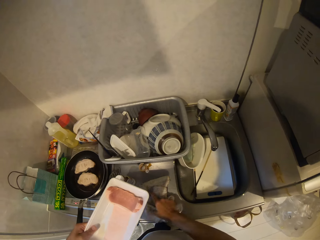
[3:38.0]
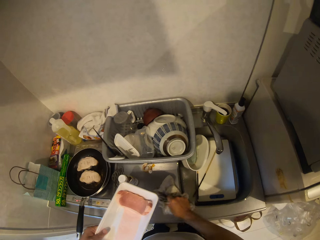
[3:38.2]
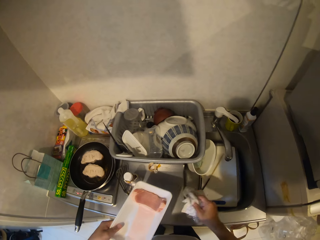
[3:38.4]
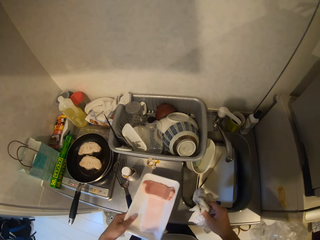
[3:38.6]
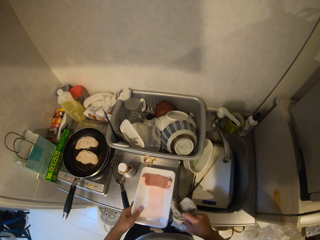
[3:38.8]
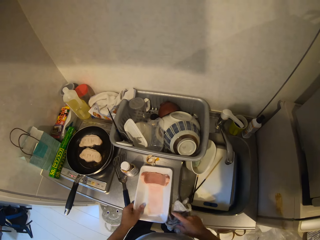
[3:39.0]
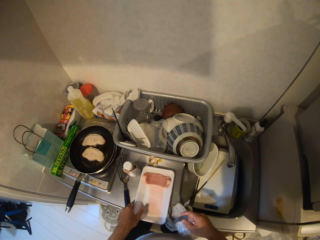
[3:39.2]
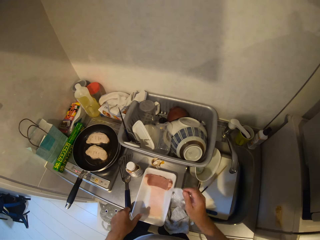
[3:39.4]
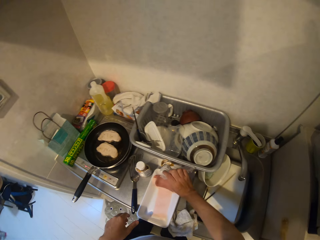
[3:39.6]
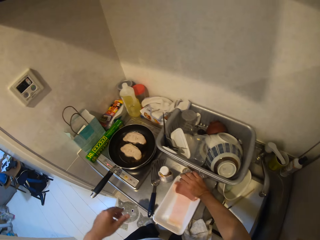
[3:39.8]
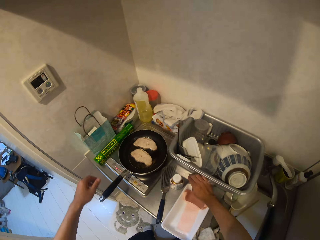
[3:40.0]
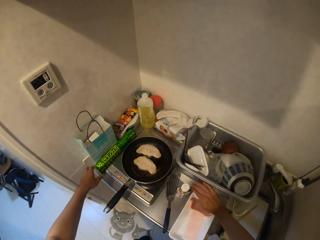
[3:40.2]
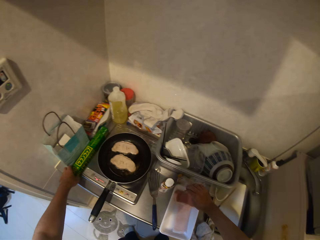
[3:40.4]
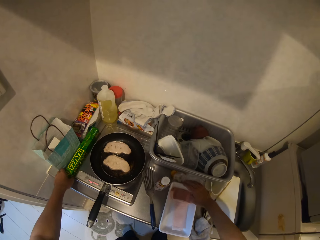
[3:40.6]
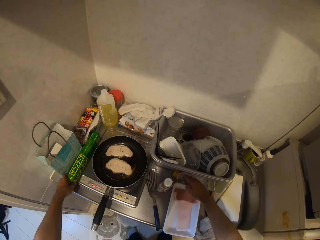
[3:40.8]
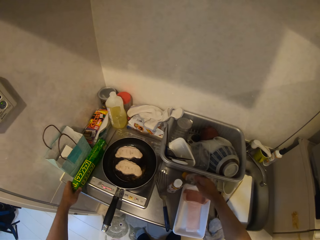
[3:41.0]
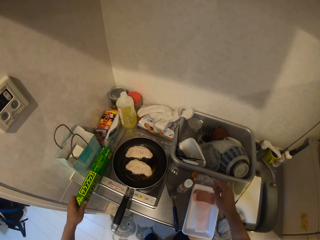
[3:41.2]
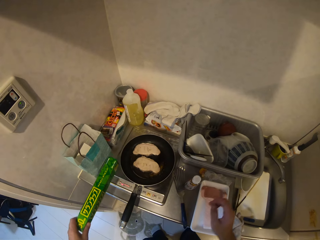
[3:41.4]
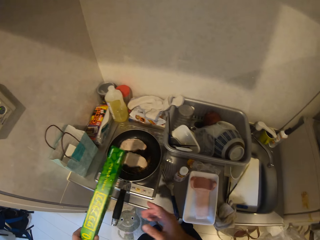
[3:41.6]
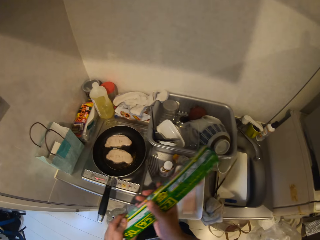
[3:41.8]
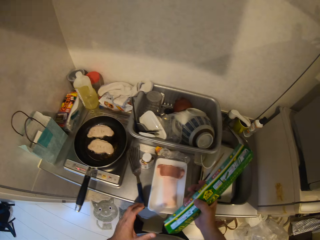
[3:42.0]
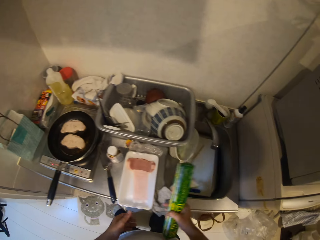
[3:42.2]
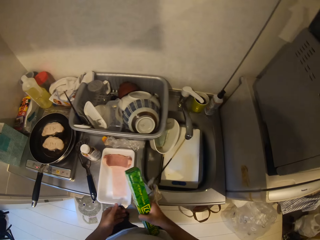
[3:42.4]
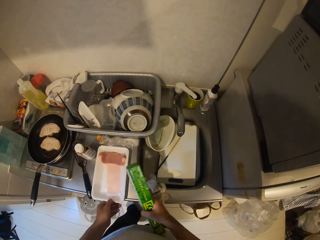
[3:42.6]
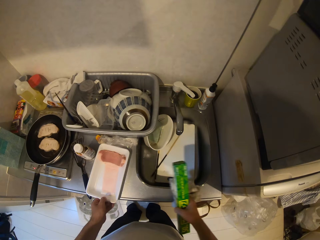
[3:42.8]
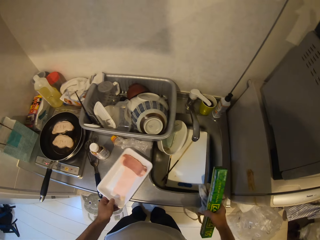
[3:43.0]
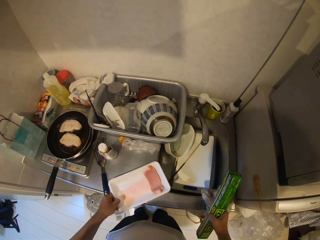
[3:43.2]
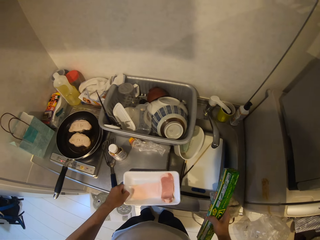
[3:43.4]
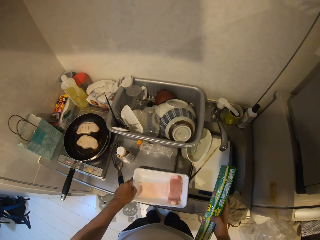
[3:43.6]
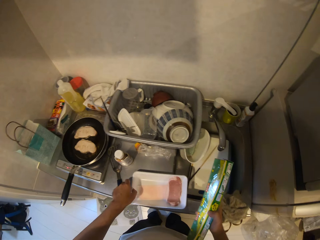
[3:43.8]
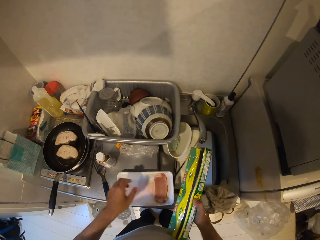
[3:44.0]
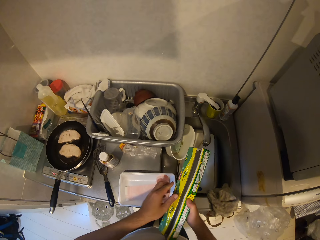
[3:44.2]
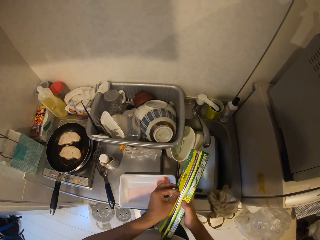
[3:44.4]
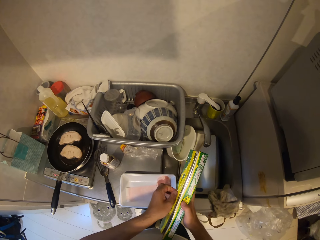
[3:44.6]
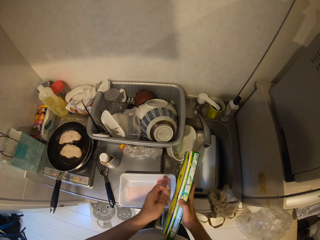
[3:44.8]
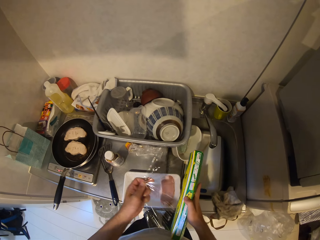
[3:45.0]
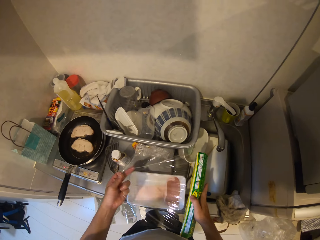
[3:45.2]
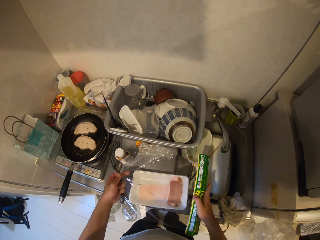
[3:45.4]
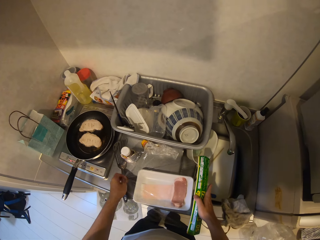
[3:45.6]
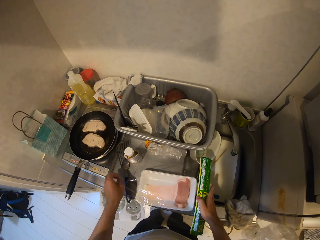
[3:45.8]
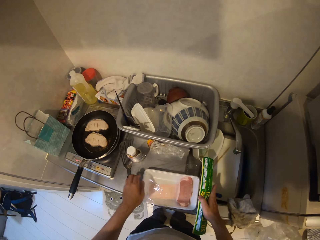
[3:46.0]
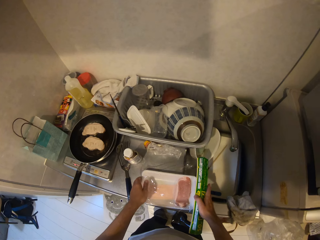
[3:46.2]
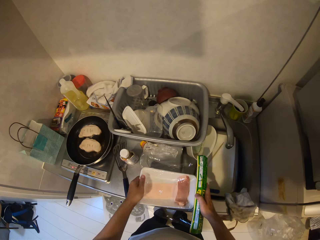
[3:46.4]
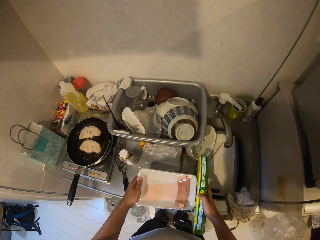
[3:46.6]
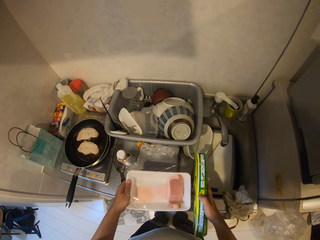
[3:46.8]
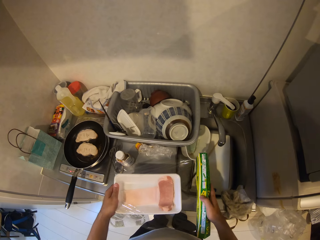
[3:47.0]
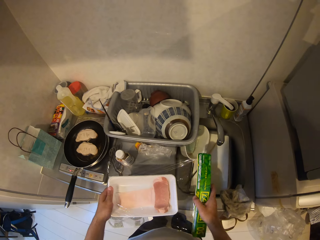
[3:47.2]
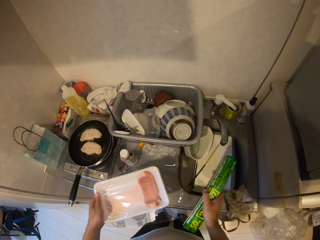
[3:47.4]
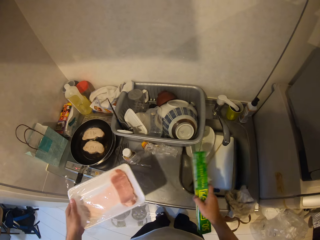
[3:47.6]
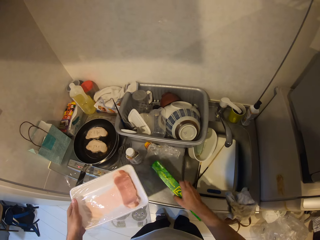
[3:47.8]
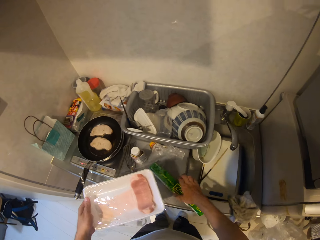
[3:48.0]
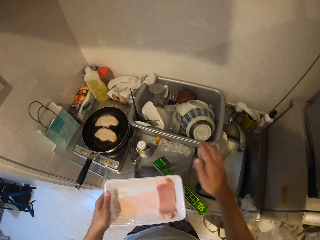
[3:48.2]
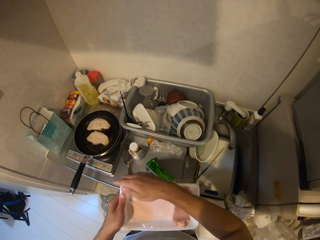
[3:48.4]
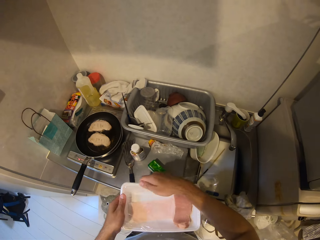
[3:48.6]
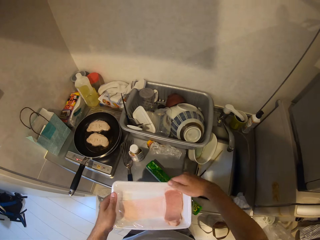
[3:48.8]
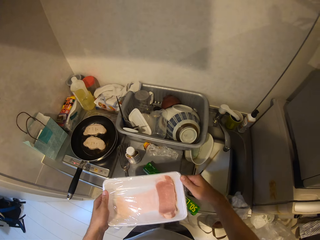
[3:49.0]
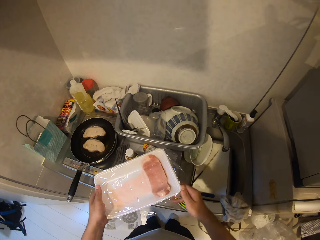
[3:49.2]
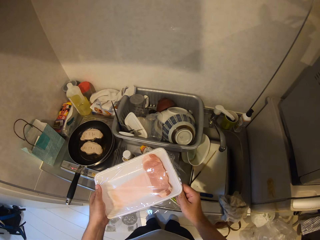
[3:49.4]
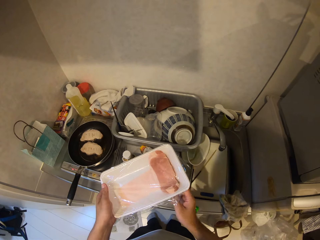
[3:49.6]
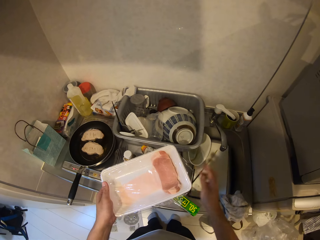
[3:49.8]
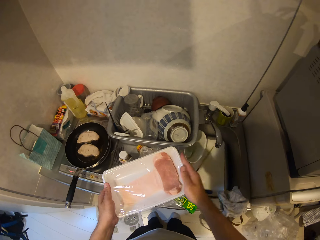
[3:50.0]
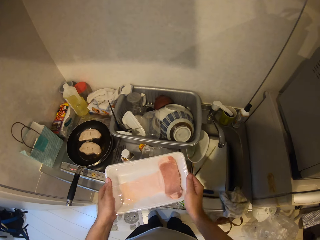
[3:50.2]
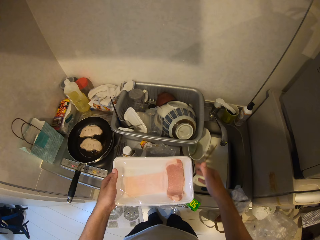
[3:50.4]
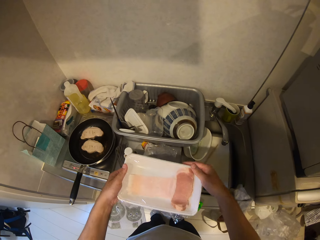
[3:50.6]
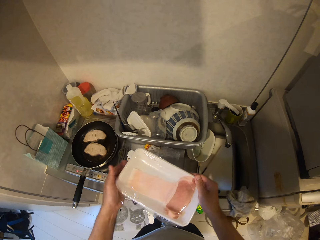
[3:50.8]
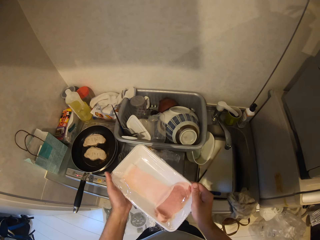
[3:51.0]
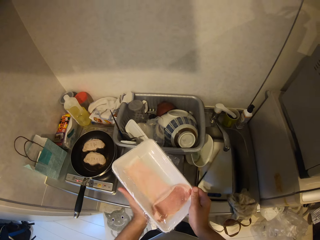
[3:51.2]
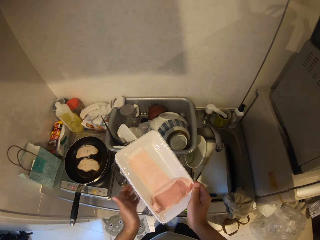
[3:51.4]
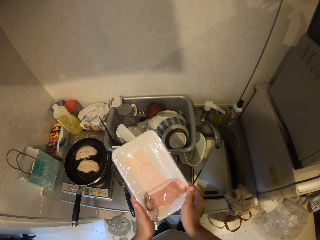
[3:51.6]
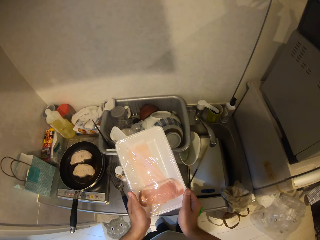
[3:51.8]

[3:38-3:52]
The camera wearer moves the kitchen cloth on the kitchen worktop with his right hand. He drops the pack of meat or meat tray on the kitchen worktop. He drops the nylon on the kitchen worktop with his right hand. He lifts up a pack of cling film with his left hand. He transfers the pack of cling film from his left hand to his right hand. He moves the kitchen cloth and the pack of meat on the kitchen worktop. He turns the meat tray. He removes the cling film from the pack with his left hand. He covers the pack of meat with the cling film. He lifts up the pack of meat from the kitchen worktop. He tears the cling film from the pack. He drops the cling film on the kitchen worktop. He covers the pack of meat with the cling film.

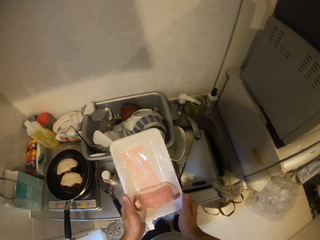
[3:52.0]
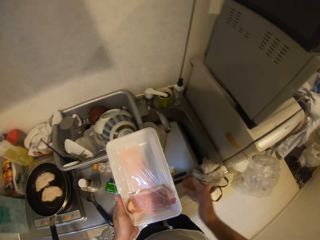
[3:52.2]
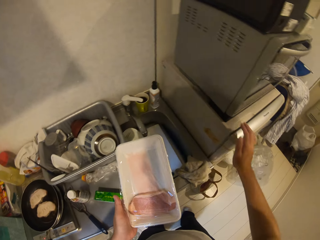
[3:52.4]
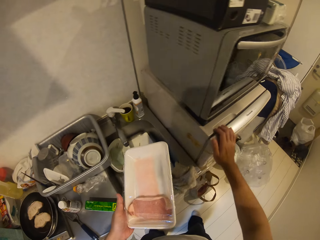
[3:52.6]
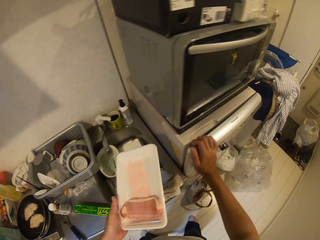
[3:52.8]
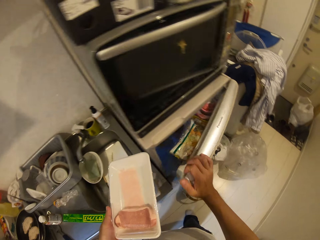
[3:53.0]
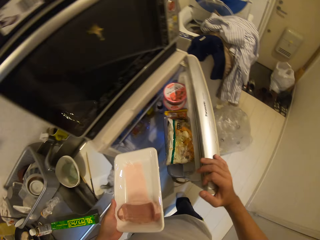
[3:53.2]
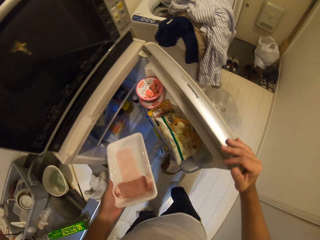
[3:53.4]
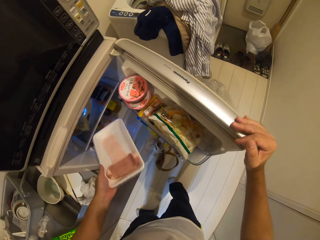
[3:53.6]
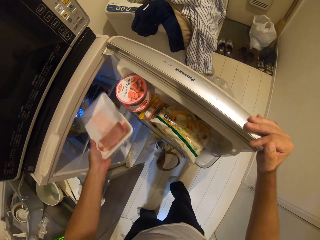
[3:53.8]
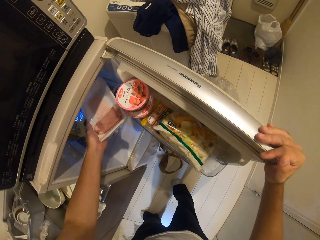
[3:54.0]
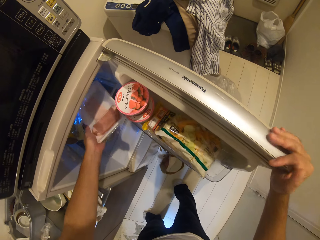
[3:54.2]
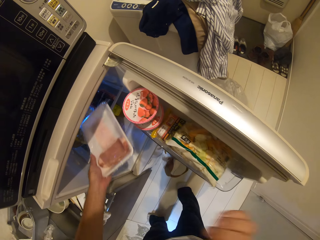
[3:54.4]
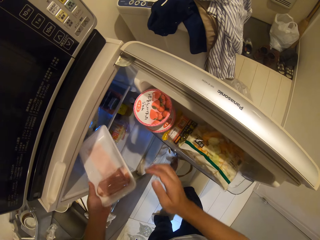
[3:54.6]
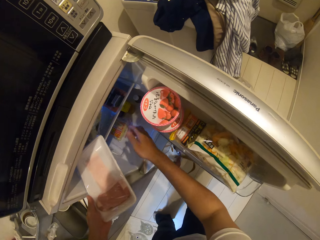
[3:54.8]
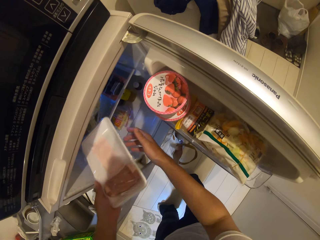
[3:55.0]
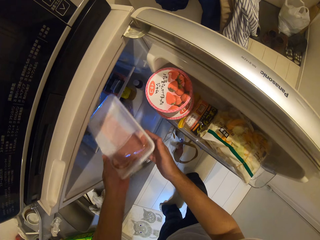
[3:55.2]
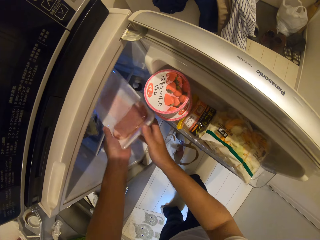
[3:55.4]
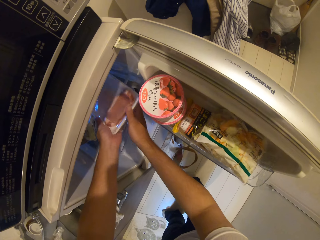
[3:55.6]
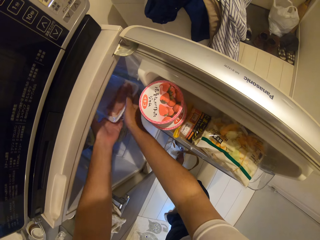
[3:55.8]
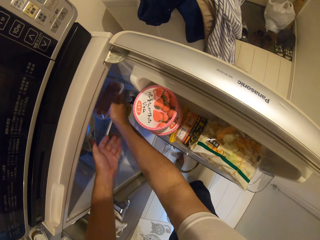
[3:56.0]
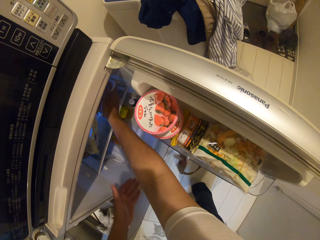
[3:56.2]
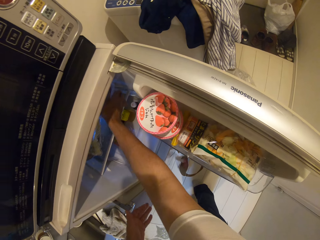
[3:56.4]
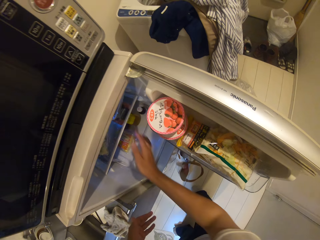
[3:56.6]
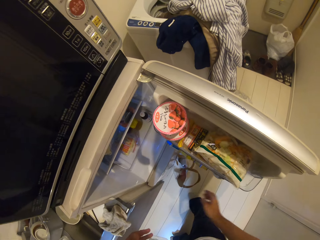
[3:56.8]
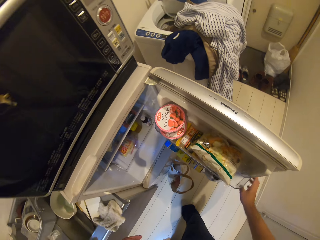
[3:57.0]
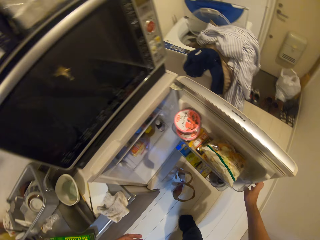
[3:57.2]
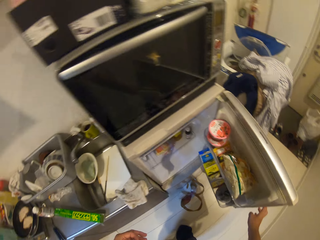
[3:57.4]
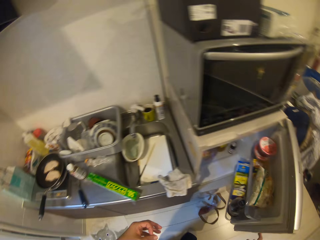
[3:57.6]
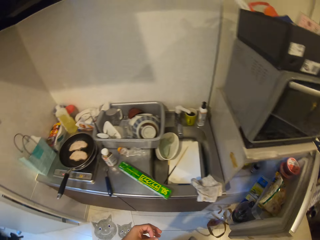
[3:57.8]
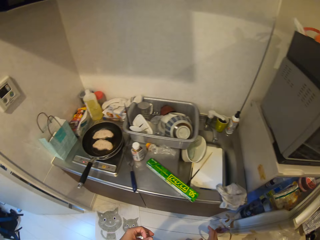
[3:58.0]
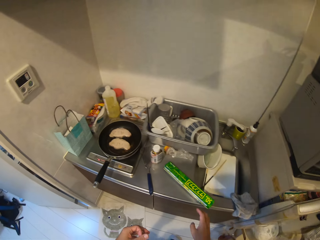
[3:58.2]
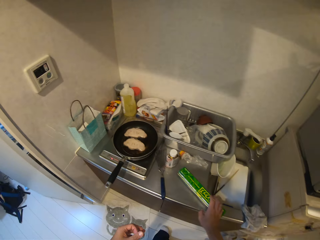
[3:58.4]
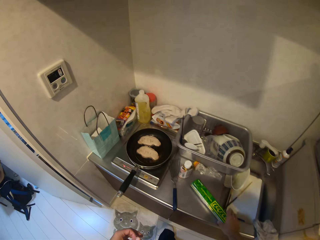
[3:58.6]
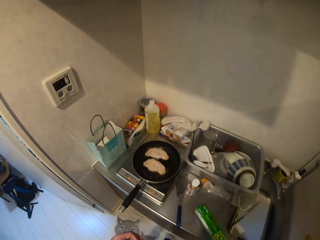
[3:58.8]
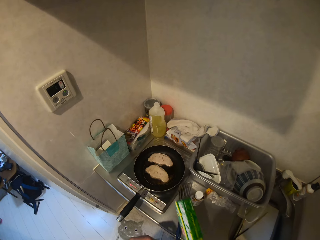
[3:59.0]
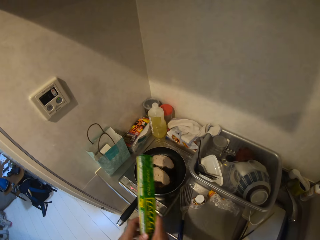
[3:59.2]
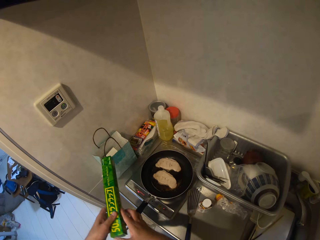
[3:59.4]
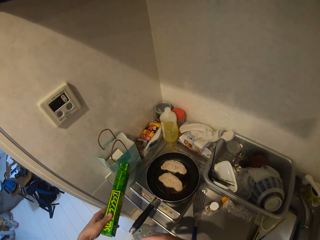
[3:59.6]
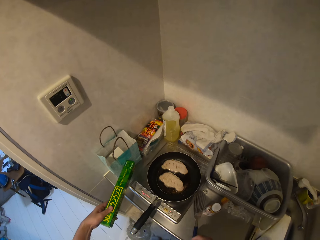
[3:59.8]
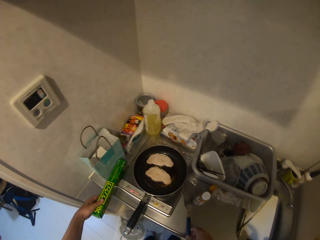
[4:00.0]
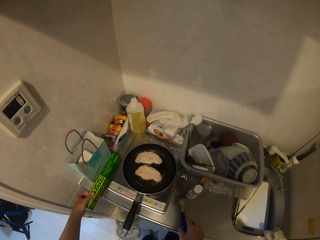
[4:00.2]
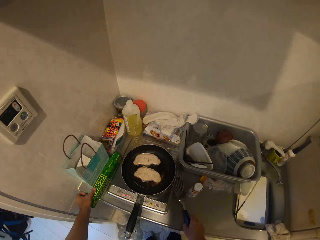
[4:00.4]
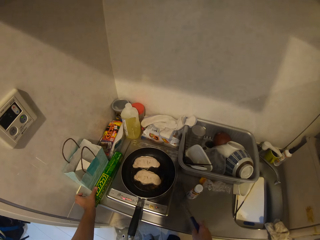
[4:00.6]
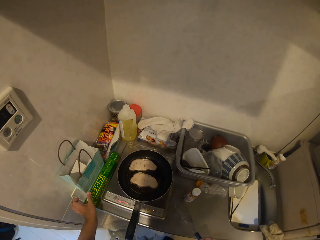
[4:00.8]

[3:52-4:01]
The camera wearer opens the refrigerator with his right hand. He drops the pack of meat in the refrigerator. He closes the refrigerator. He lifts up the pack of cling film from the kitchen worktop. He drops the cling film on the kitchen worktop.
